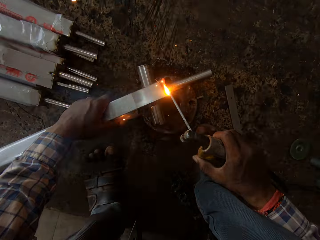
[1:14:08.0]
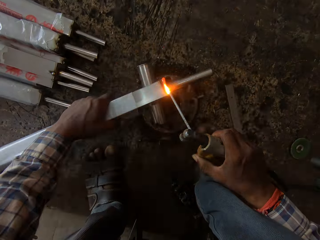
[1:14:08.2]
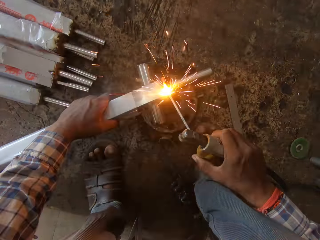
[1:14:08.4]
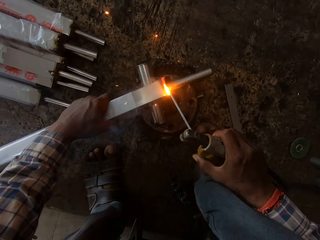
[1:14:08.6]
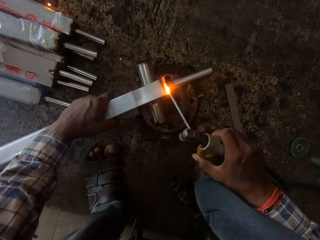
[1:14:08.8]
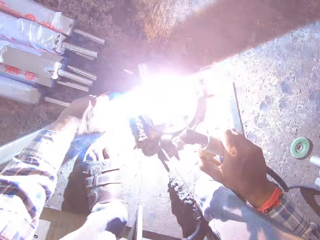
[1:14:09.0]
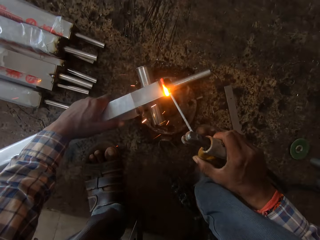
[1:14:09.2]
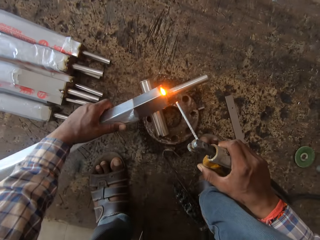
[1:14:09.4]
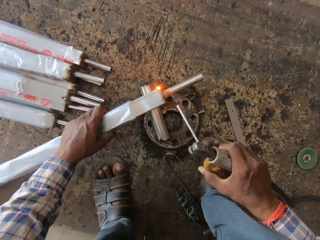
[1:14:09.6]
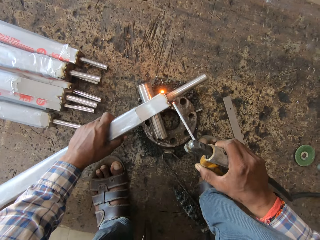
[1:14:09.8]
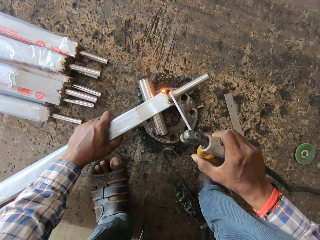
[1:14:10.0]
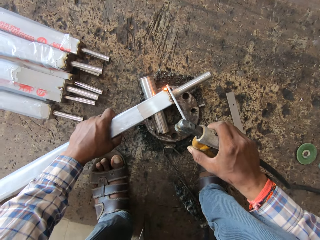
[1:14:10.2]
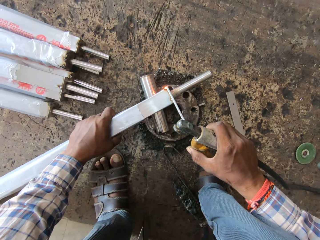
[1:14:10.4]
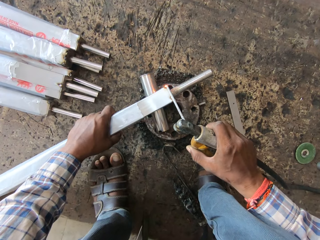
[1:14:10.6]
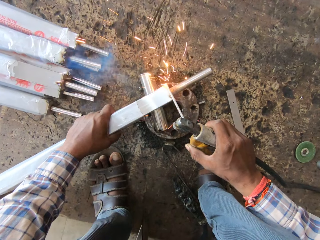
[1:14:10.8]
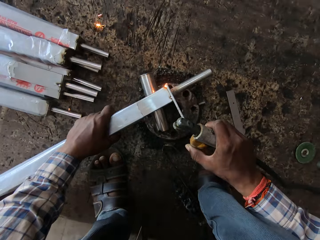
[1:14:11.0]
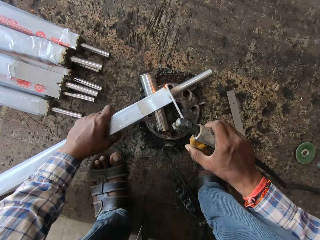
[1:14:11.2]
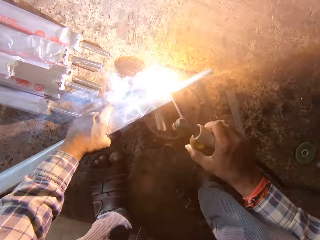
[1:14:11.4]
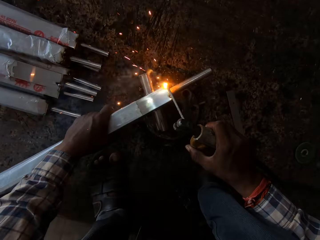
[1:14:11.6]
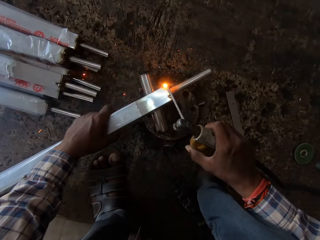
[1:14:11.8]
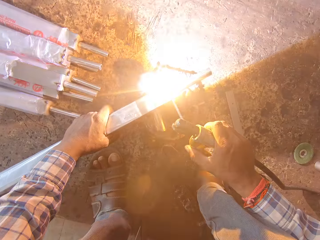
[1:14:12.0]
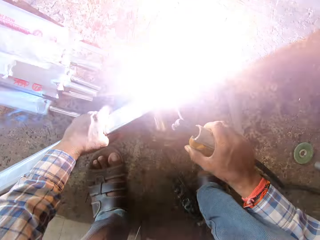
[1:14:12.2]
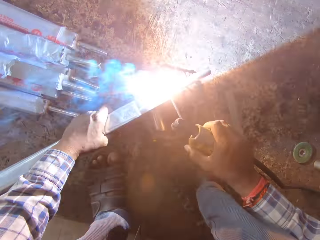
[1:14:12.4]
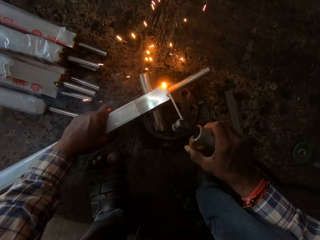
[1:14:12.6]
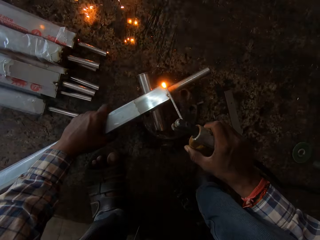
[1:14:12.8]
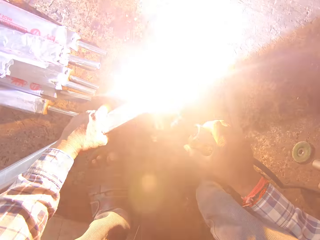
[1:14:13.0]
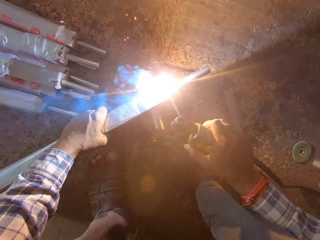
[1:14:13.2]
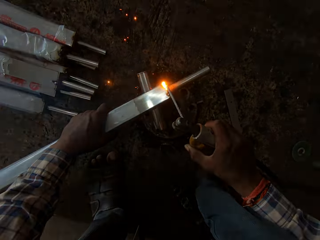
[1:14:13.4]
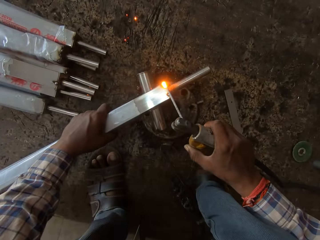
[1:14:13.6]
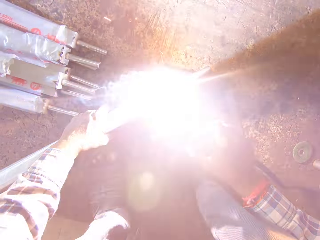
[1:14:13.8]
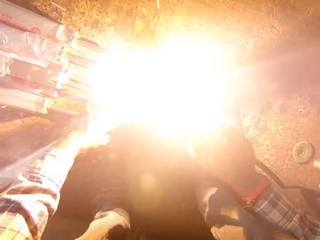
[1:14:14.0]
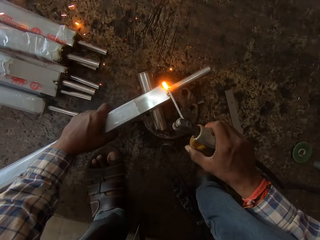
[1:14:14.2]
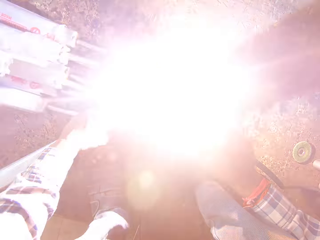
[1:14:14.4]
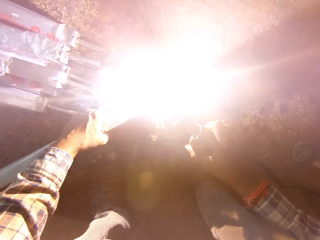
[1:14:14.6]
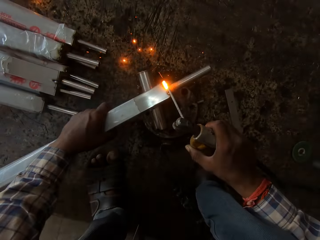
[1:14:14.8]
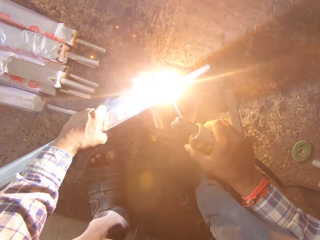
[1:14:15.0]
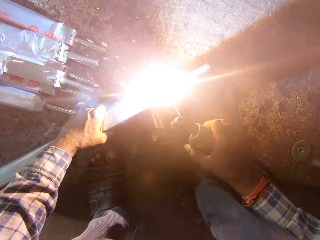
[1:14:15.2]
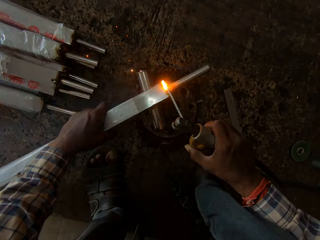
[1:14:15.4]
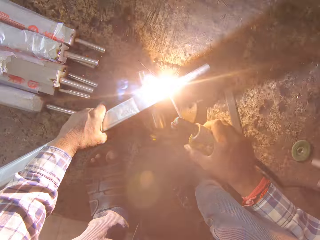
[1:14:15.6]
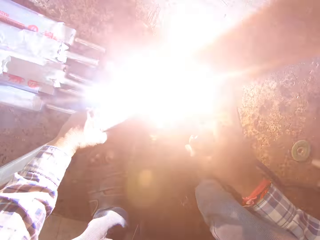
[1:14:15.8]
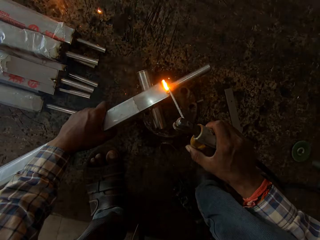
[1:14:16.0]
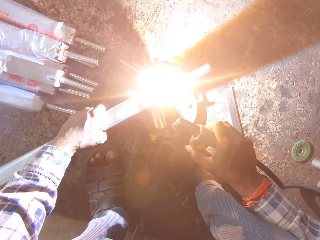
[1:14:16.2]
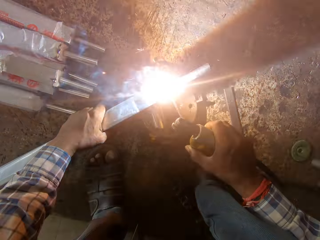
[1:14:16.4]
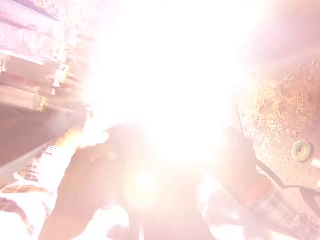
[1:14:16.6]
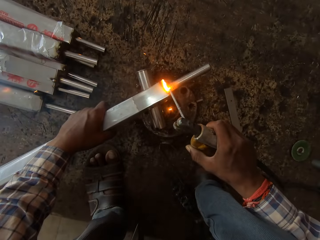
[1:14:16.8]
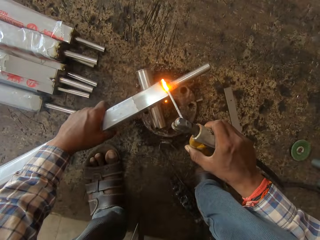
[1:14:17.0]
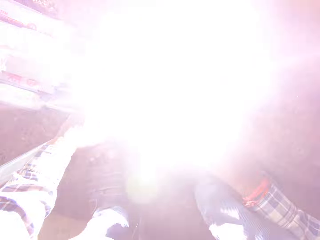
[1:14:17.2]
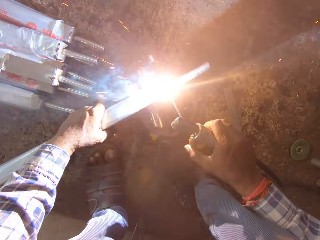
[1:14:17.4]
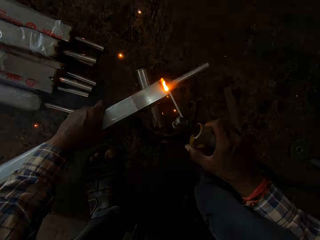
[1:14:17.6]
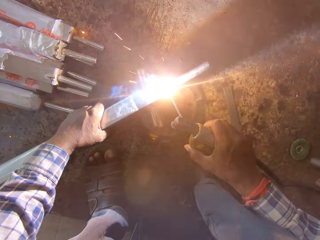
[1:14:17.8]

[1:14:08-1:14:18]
The camera wearer turns the aluminum rod with his left hand. He welds the edge of the aluminum rod with the blowtorch in his right hand.

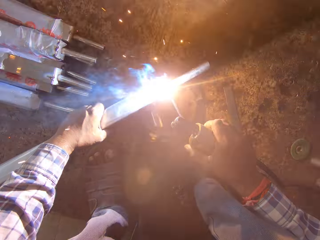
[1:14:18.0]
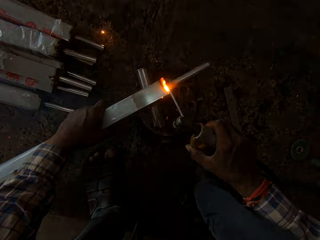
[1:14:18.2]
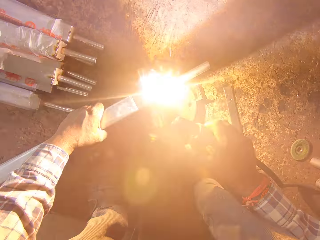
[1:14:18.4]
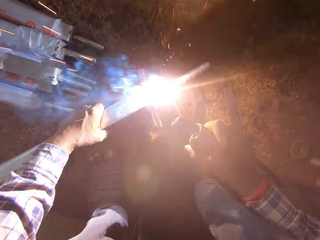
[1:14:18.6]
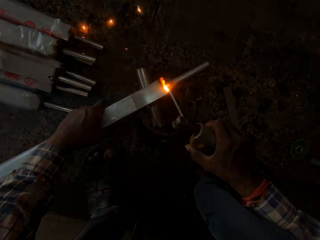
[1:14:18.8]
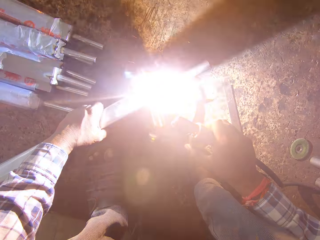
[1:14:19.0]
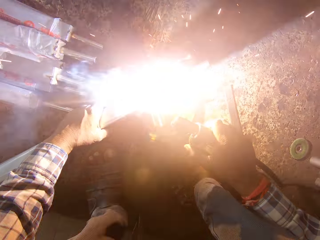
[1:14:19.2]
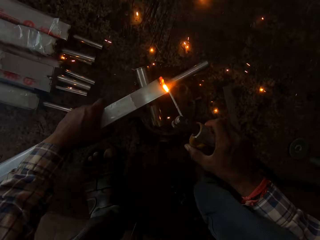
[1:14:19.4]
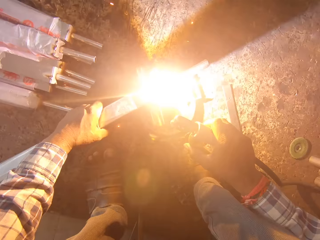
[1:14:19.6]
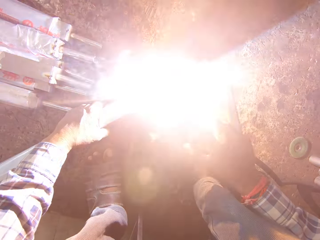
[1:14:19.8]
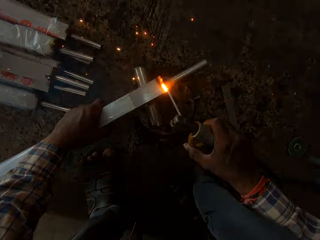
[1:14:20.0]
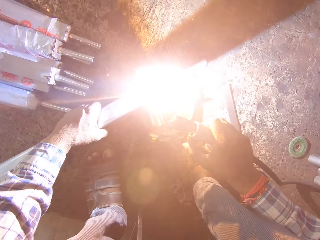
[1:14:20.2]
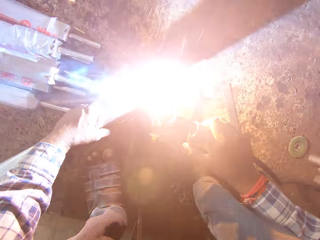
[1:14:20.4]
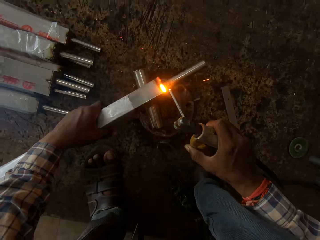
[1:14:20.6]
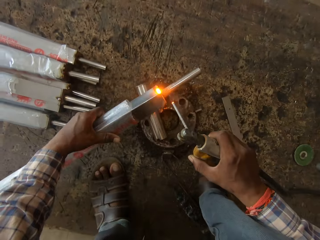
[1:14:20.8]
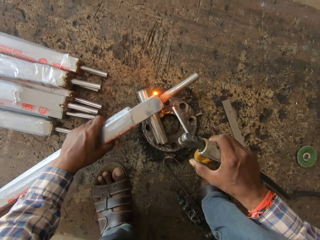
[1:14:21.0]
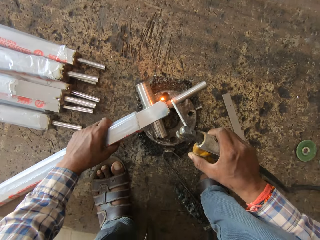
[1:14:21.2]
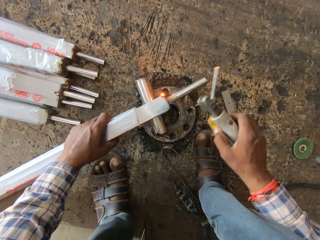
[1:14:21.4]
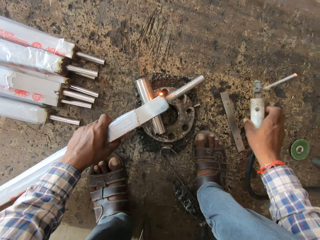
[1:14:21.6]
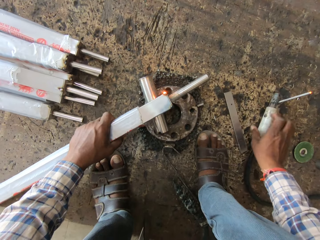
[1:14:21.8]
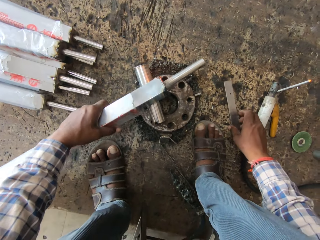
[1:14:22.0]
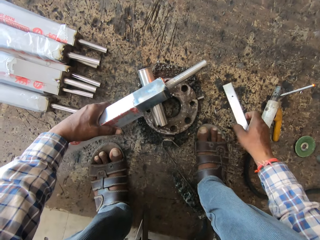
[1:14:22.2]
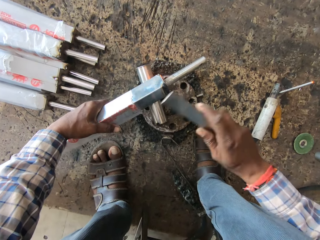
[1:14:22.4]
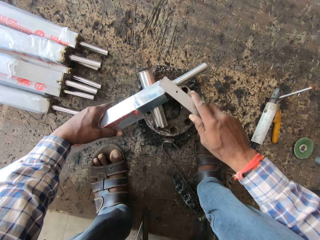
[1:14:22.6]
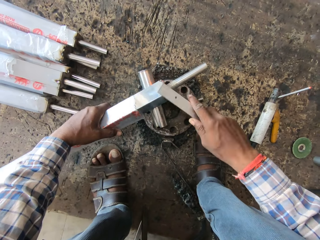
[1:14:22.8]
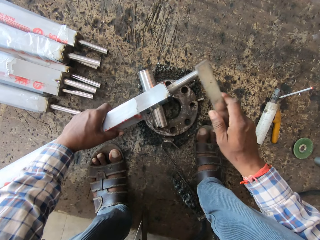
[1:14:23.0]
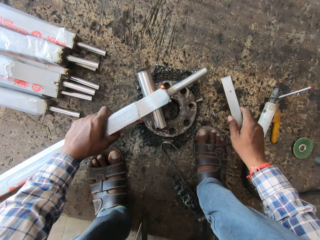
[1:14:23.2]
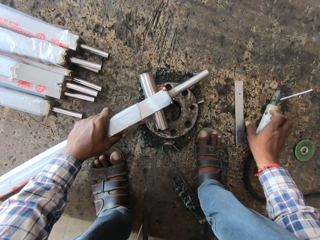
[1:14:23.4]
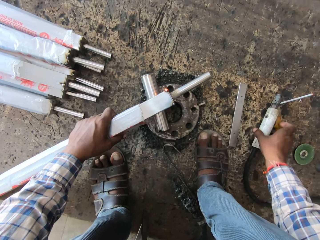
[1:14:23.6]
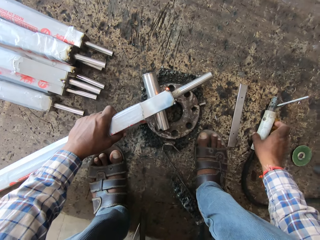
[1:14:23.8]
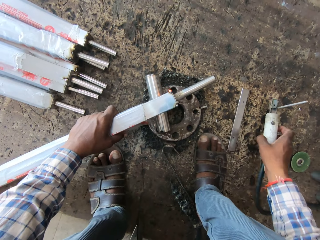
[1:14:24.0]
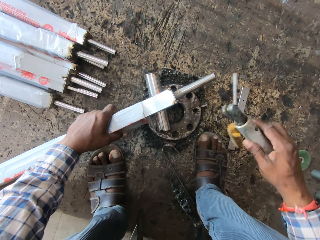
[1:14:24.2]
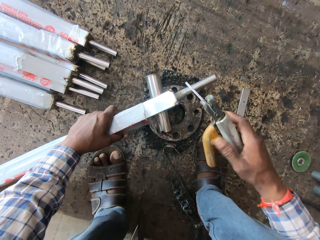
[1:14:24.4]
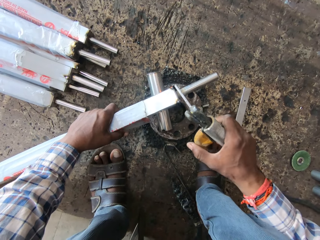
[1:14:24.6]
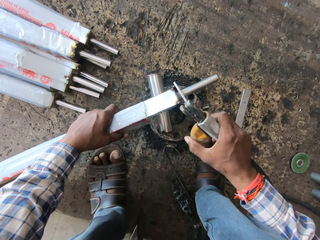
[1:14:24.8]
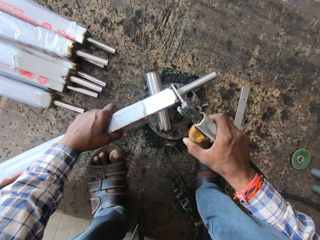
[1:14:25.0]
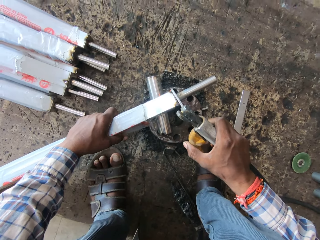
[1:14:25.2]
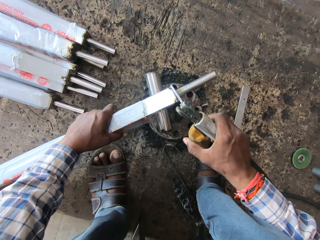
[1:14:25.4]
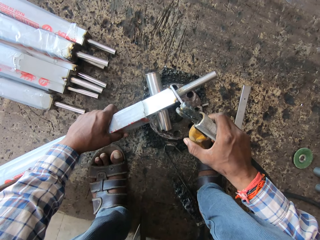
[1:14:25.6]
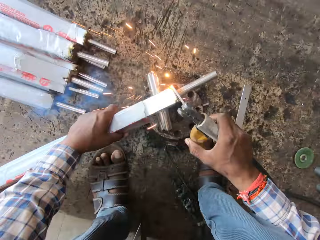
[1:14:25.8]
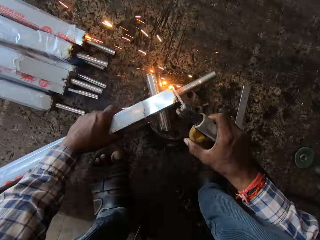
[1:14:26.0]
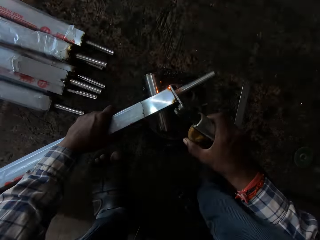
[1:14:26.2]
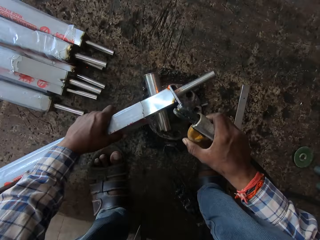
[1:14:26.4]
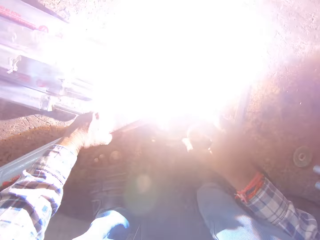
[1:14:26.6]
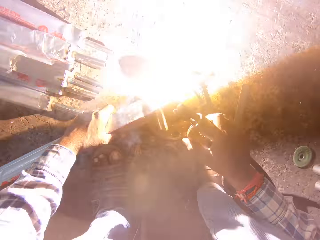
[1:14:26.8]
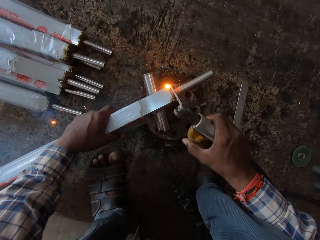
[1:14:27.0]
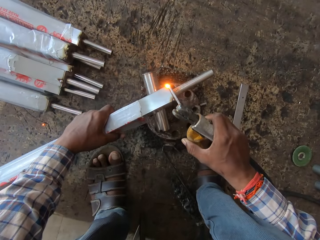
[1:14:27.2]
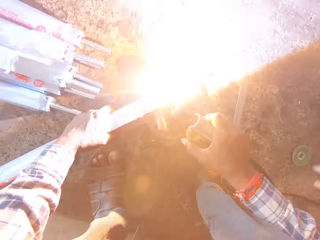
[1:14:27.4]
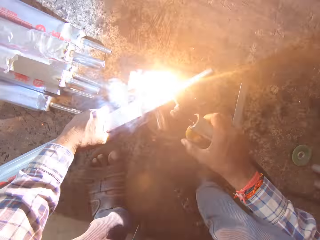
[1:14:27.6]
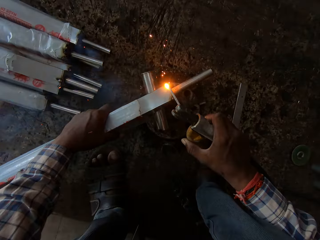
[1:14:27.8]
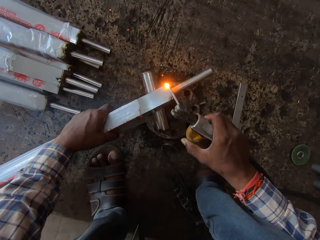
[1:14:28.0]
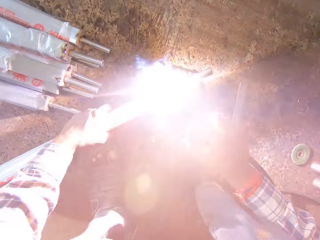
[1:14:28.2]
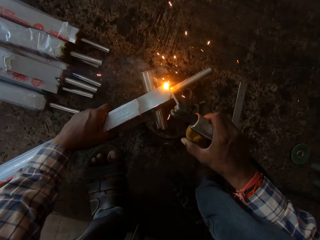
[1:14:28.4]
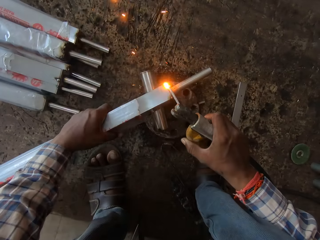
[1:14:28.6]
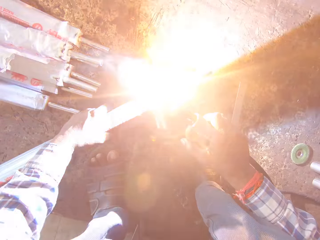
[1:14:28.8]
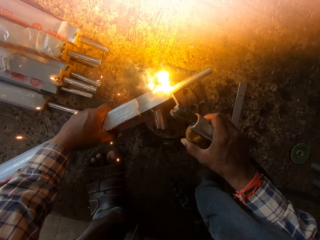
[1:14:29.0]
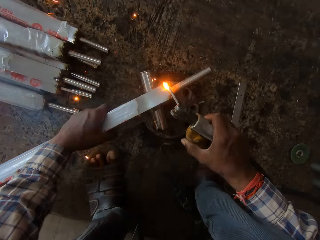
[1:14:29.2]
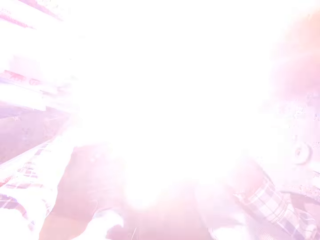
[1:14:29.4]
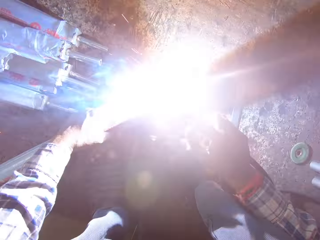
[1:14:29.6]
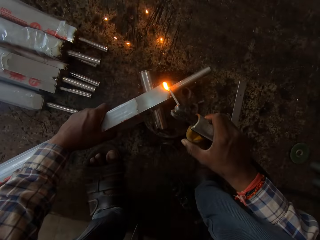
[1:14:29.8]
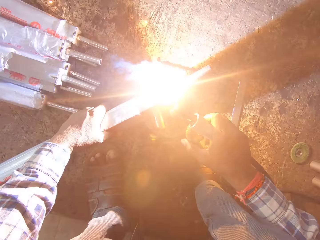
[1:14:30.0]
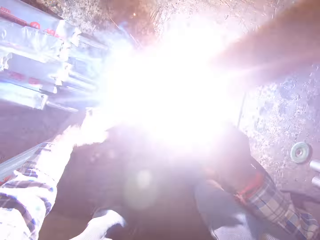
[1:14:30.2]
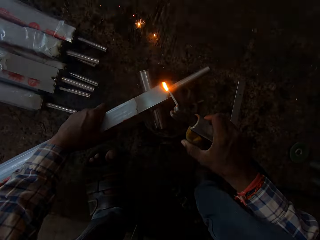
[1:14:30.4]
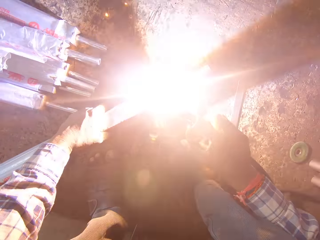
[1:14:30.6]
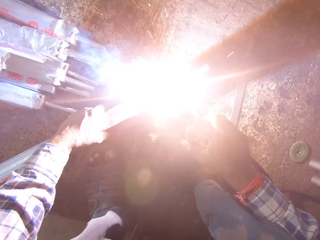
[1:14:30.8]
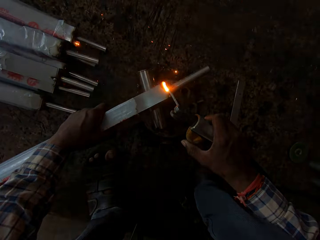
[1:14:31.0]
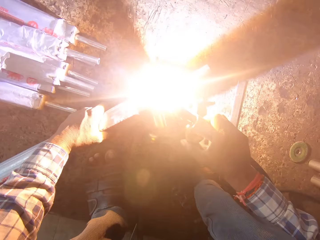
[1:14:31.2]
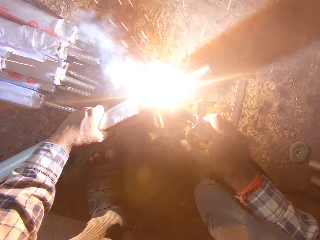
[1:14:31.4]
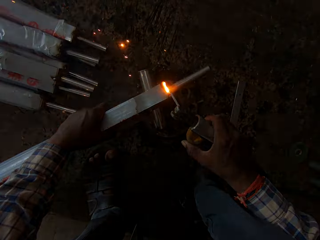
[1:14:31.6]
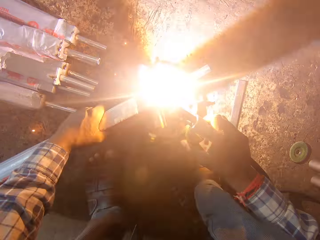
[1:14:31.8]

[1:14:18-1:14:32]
The camera wearer turns the aluminum rod with his left hand. He places the blowtorch on the workshop board with his right hand. He picks up the mini steel from the workshop board with his right hand. He hits the mini steel on the aluminum rod with his right hand. He drops the mini steel on the workshop board with his right hand. He picks up the blowtorch from the workshop board with his right hand. He welds the edge of the aluminum rod with the blowtorch in his right hand.
